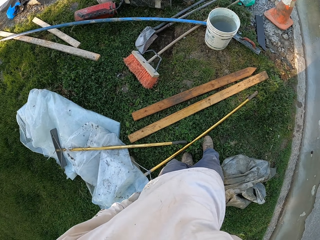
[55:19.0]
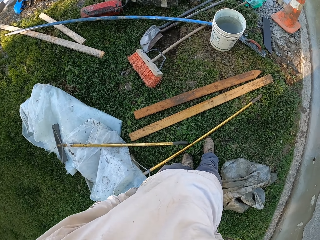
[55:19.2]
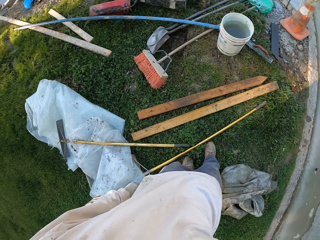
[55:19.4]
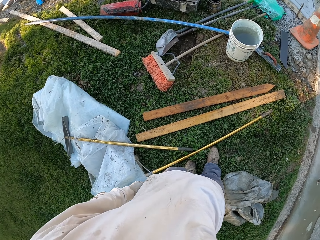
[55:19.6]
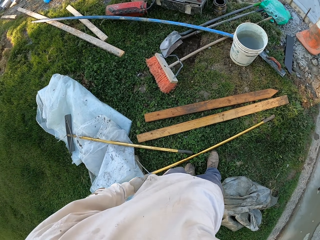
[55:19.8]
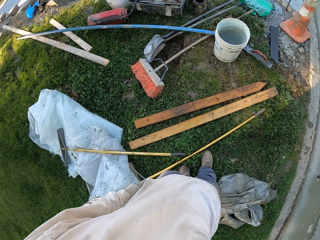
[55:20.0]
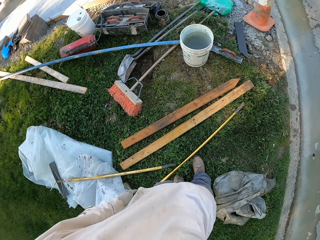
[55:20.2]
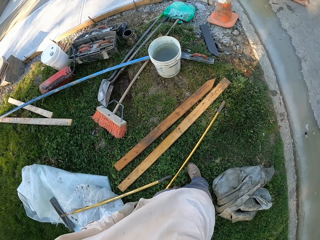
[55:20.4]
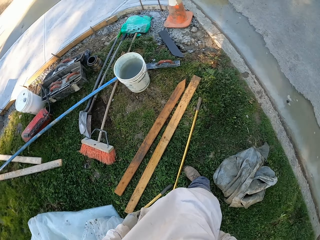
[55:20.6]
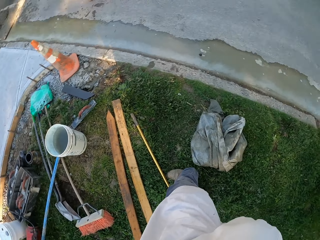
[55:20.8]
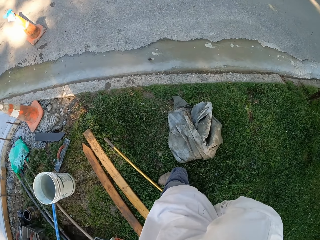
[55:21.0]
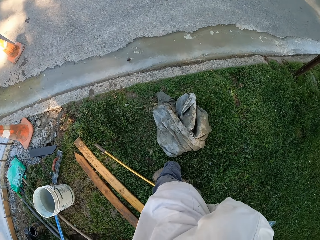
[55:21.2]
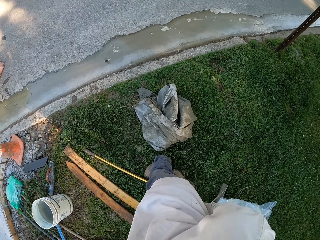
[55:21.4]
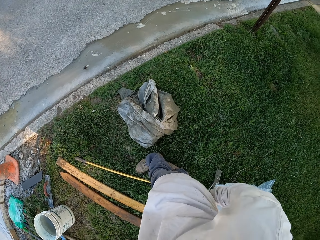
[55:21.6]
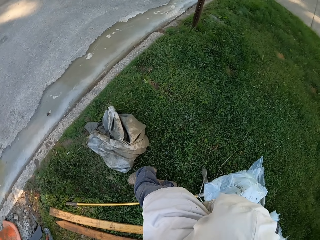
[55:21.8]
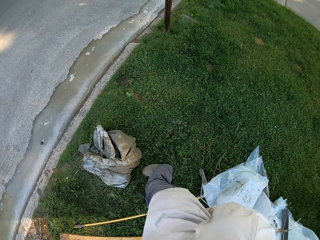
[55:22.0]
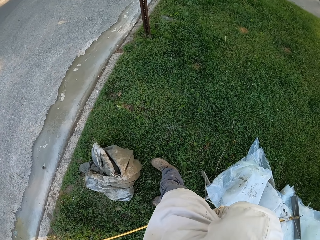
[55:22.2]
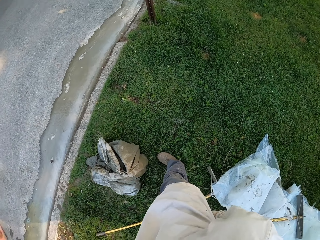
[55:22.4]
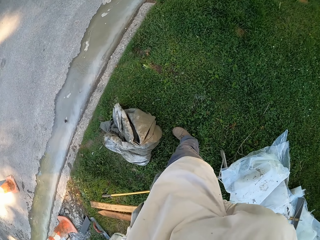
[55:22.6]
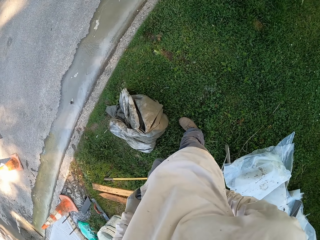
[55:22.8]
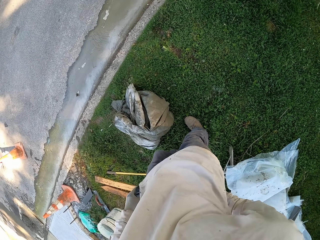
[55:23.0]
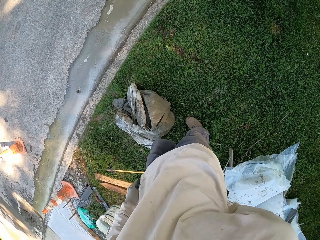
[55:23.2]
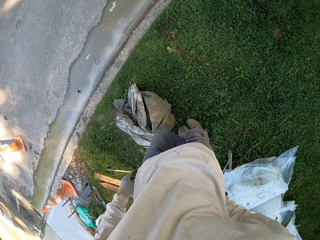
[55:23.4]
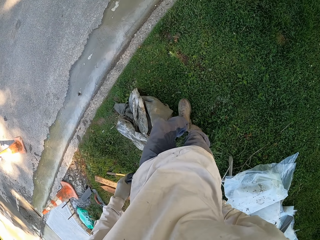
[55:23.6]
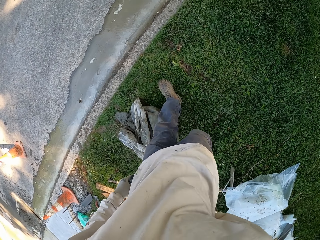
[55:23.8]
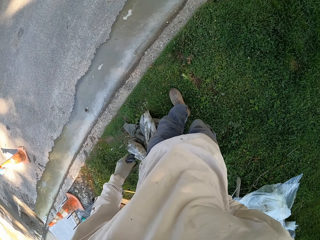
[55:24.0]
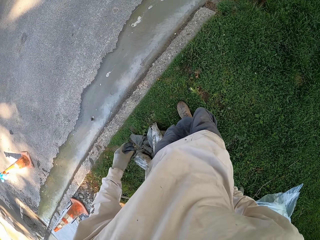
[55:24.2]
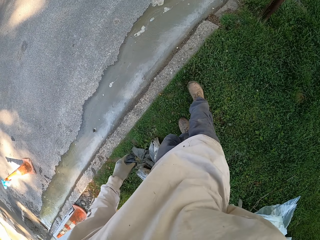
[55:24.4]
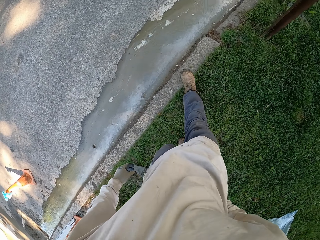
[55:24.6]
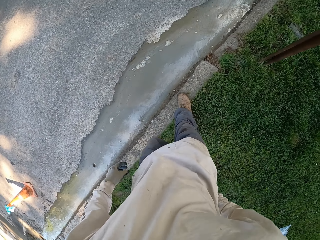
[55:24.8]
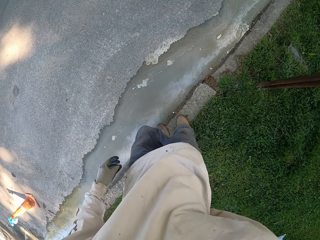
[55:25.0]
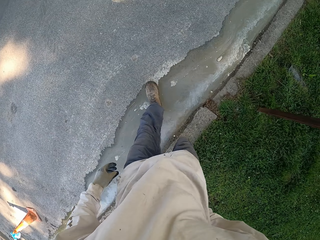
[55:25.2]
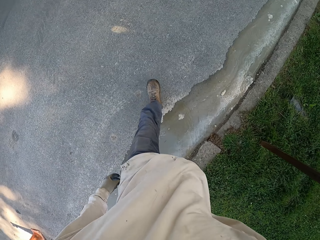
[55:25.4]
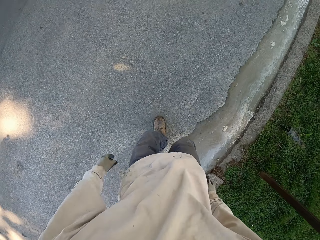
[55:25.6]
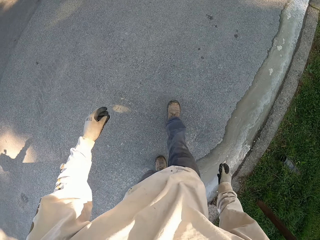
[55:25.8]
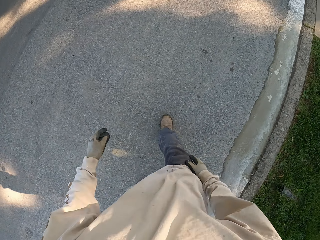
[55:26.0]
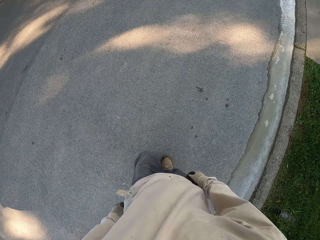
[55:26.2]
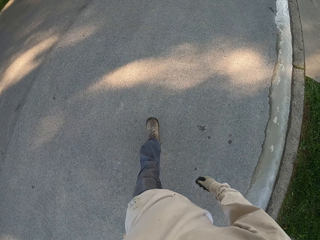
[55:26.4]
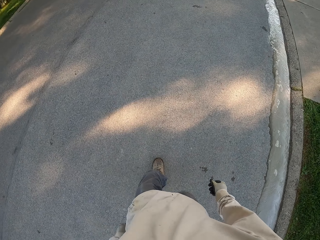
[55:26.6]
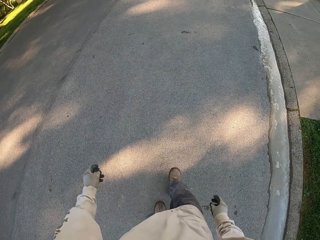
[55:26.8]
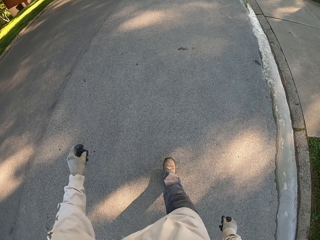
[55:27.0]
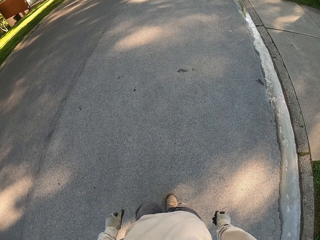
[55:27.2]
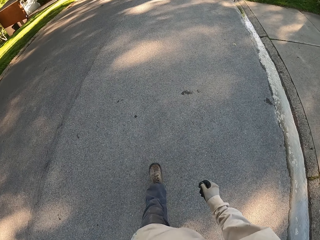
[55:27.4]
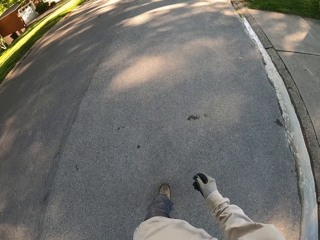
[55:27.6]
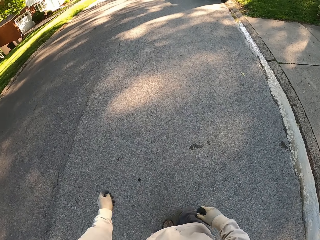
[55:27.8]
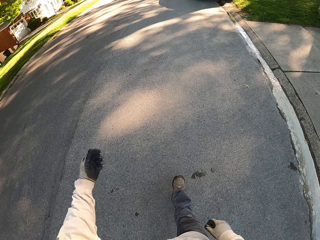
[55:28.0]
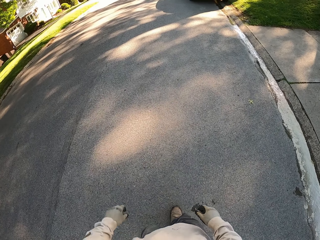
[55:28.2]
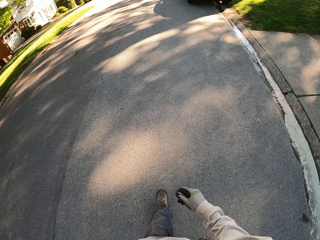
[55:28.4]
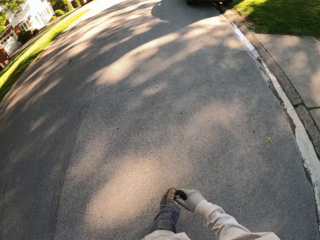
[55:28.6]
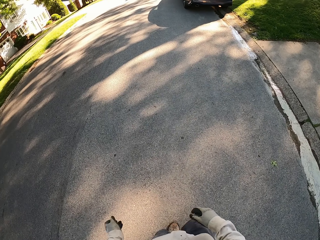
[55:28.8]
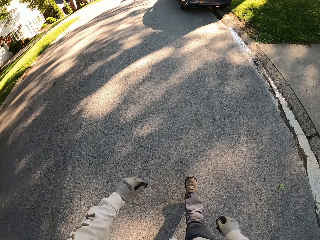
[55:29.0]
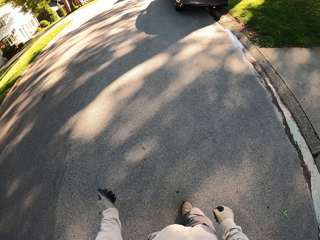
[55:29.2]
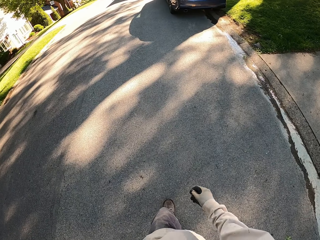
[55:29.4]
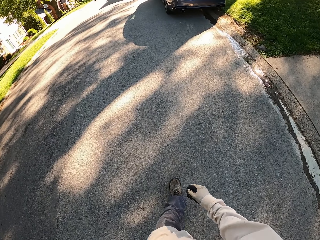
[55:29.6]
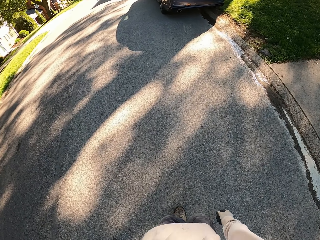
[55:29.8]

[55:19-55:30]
The camera wearer scratches himself. He turns around. He walks around. He shakes his left hand.

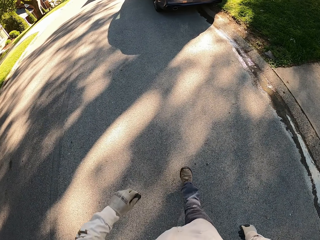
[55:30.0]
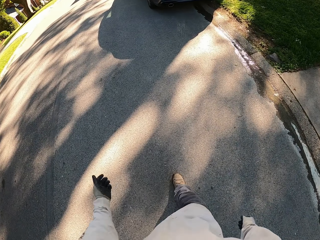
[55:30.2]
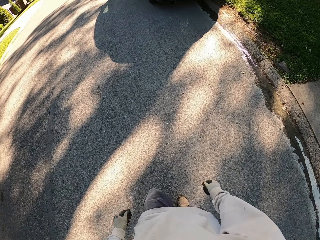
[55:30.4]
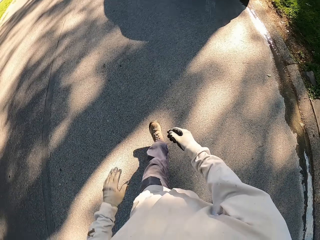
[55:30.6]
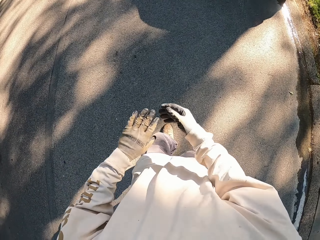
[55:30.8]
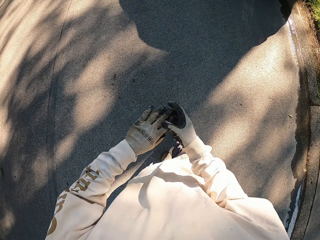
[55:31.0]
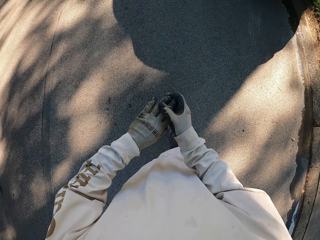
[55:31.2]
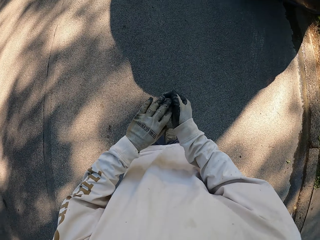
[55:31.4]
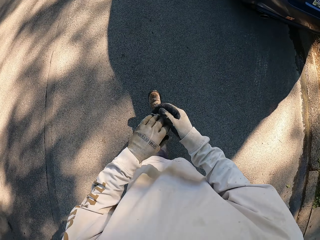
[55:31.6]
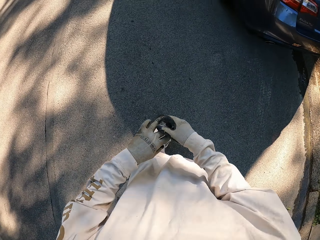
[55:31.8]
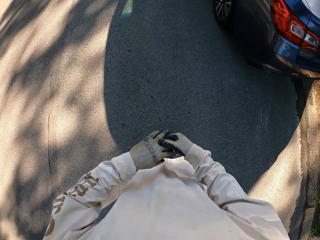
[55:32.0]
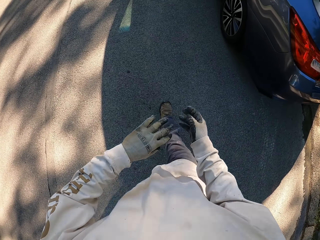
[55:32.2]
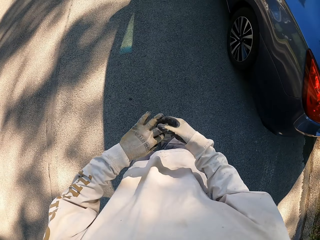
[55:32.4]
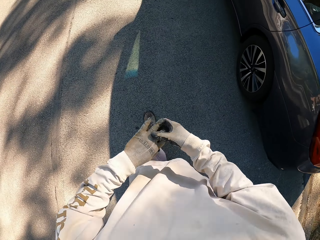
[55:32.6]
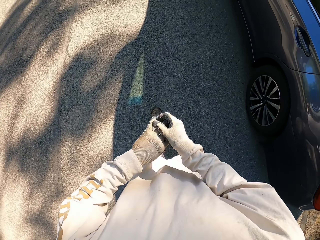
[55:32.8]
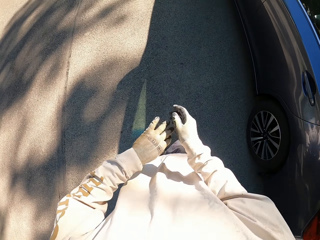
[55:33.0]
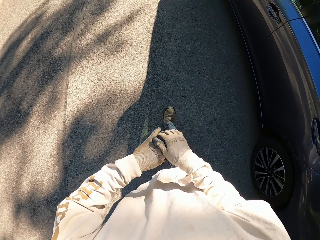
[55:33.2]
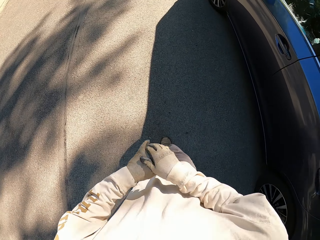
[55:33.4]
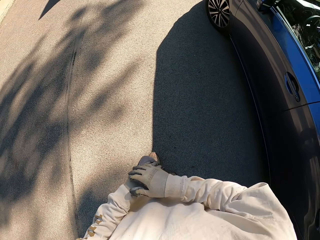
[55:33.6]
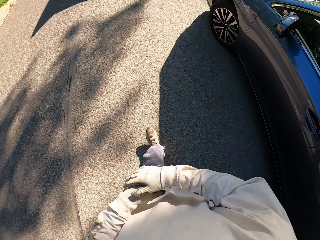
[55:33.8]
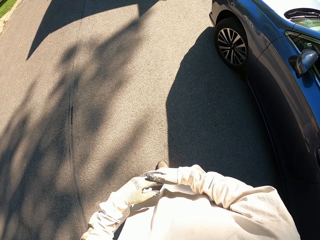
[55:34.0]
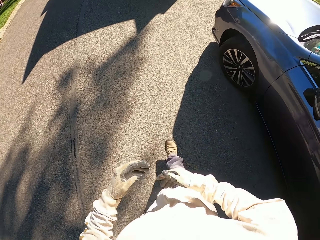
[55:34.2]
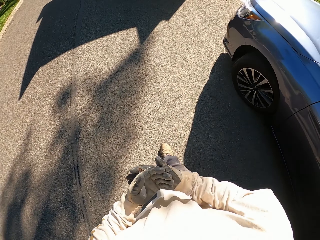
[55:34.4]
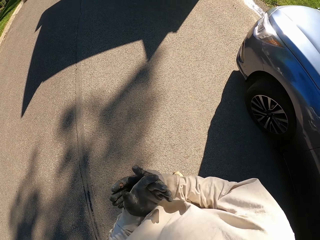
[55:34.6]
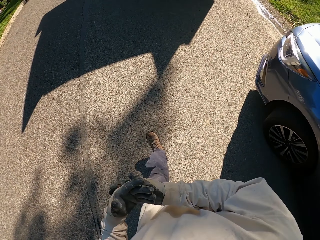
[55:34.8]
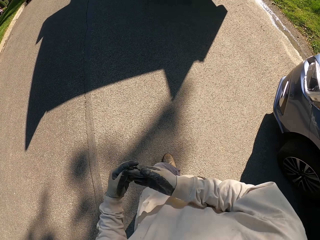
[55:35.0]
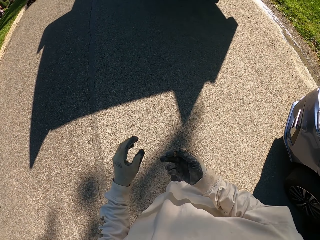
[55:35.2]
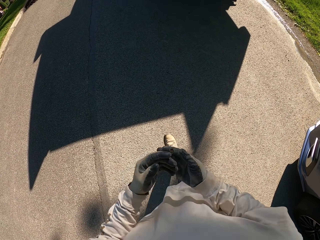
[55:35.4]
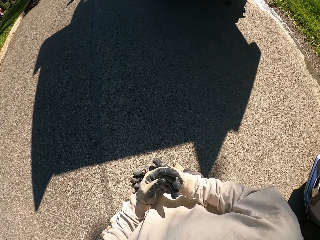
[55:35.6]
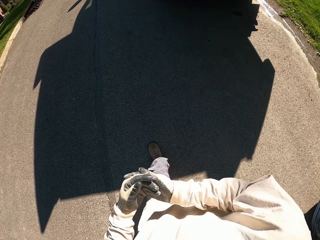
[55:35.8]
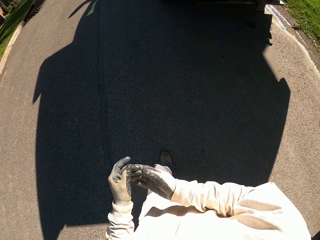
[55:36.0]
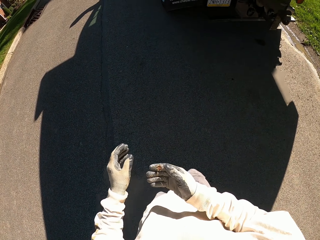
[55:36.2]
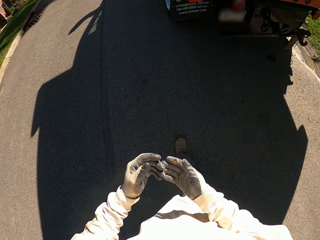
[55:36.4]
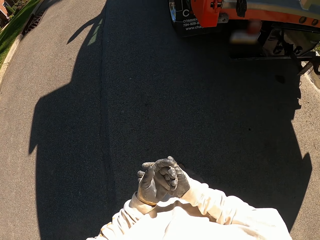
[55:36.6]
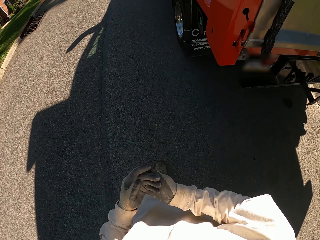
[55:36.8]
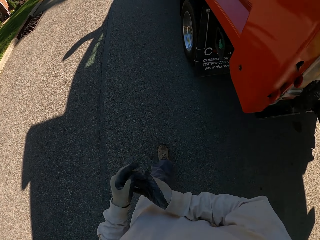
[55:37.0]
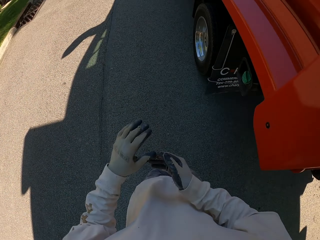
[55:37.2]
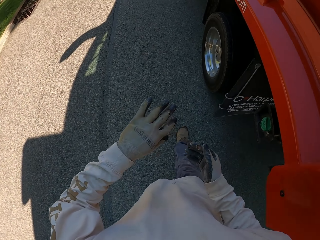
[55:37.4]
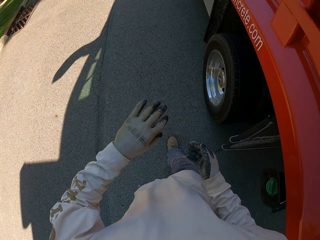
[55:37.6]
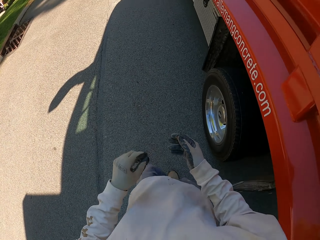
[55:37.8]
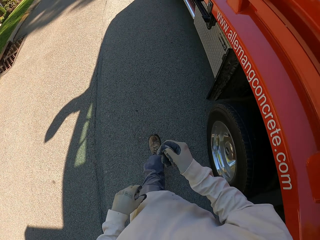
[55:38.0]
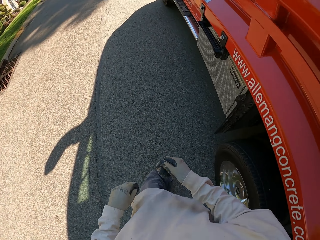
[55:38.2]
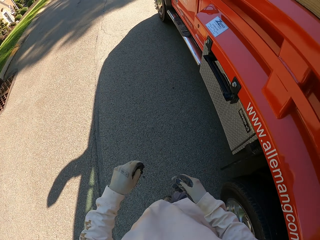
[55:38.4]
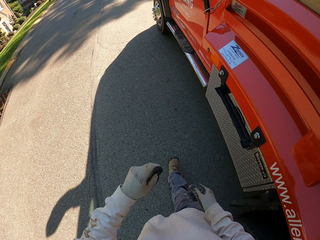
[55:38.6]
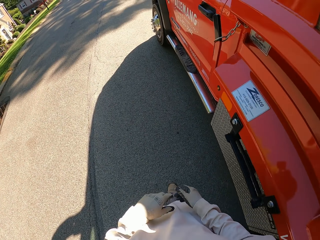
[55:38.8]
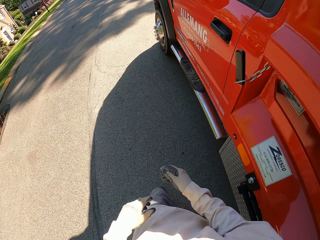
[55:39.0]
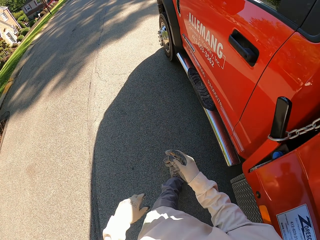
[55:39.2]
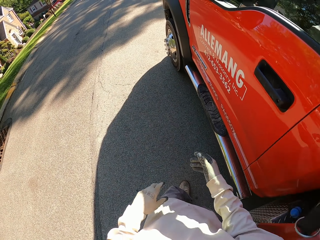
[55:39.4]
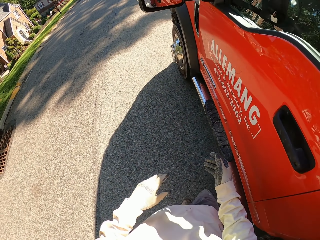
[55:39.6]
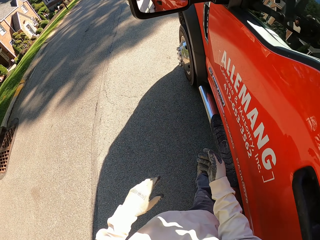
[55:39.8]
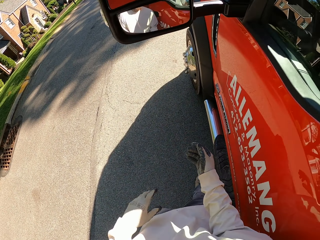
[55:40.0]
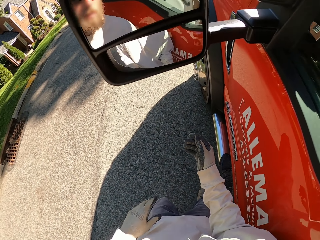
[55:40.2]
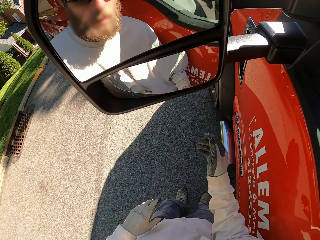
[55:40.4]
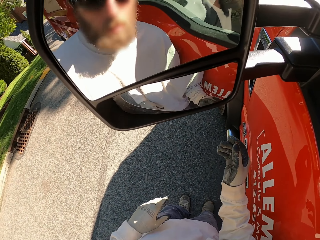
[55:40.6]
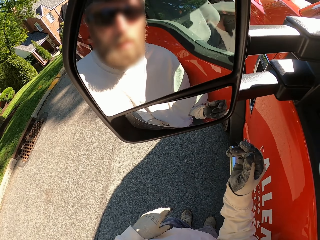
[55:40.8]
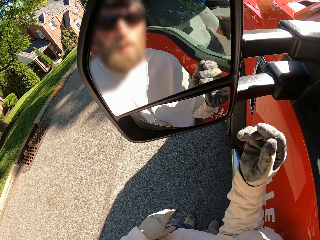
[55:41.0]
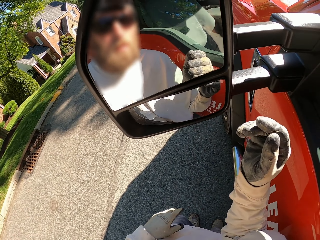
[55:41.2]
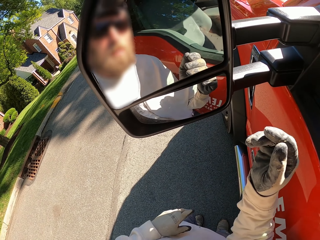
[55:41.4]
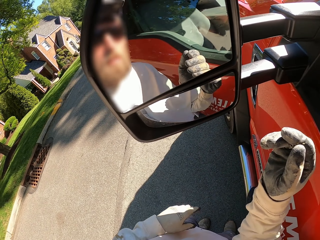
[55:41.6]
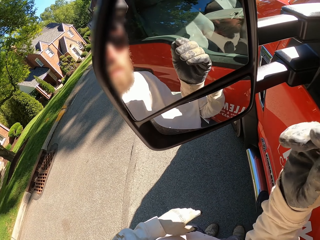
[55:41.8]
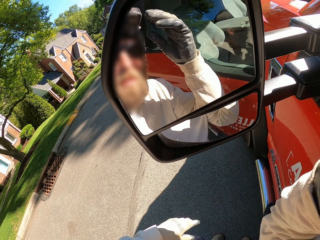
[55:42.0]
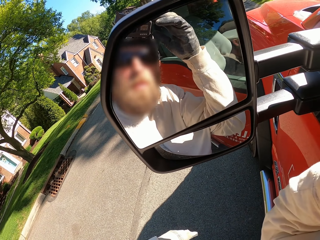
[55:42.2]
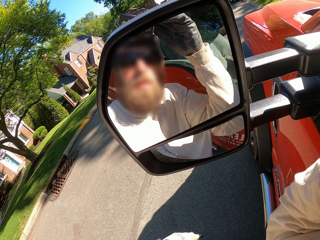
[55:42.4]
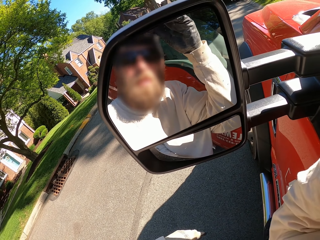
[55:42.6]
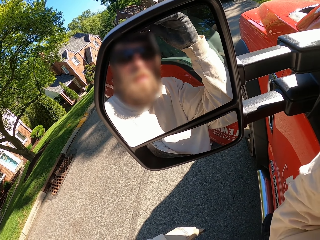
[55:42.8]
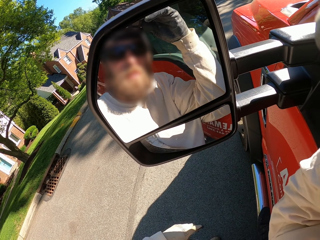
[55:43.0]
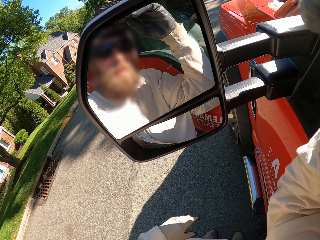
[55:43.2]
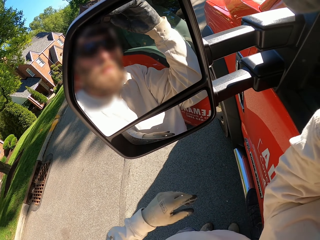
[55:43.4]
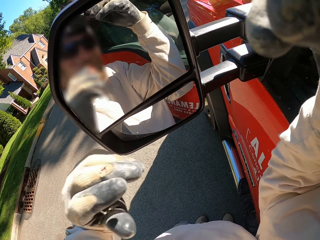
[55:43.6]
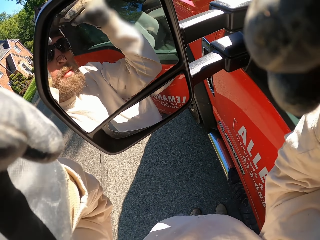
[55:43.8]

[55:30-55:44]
The camera wearer removes the concrete from the gloves. They rub hands together. They walk around. They look at themselves on the side mirror. They hold the camera. They touch the camera.
